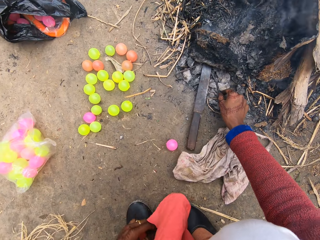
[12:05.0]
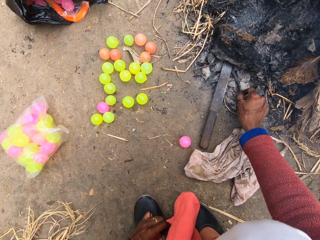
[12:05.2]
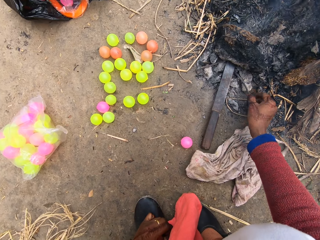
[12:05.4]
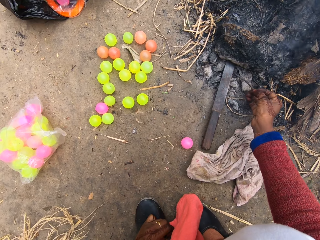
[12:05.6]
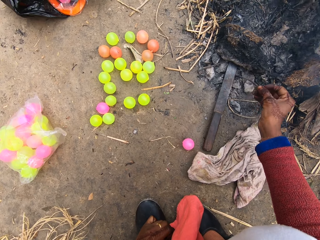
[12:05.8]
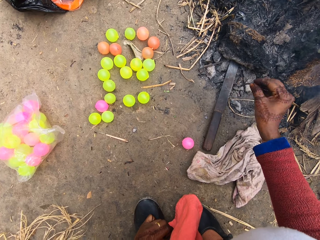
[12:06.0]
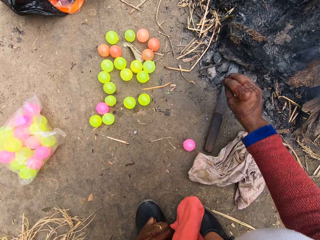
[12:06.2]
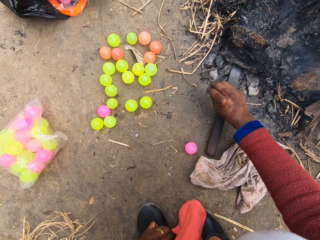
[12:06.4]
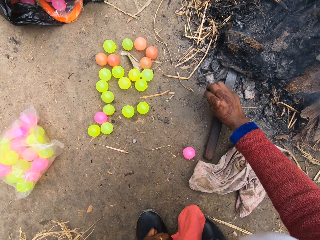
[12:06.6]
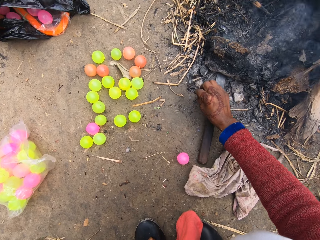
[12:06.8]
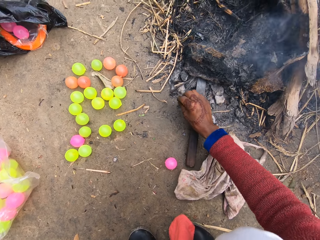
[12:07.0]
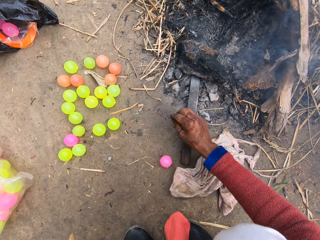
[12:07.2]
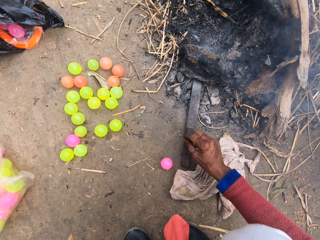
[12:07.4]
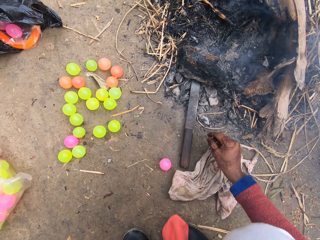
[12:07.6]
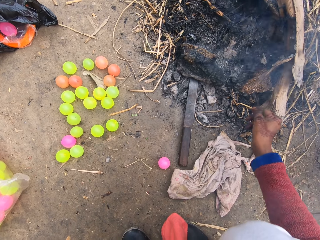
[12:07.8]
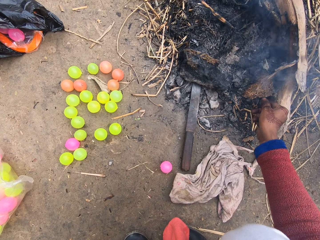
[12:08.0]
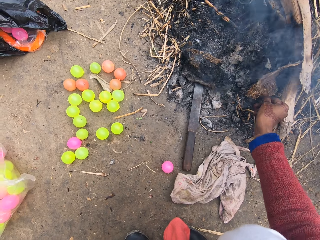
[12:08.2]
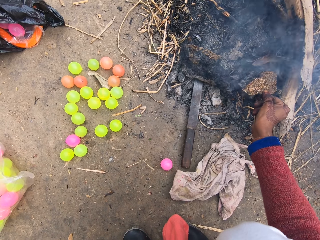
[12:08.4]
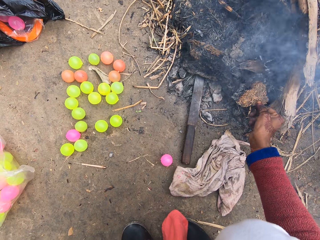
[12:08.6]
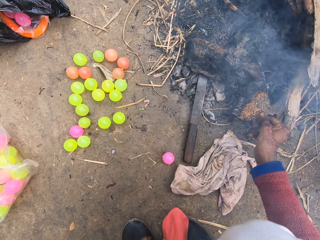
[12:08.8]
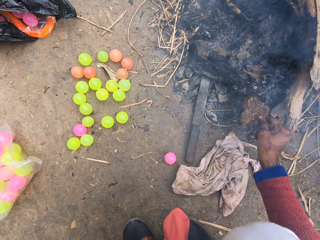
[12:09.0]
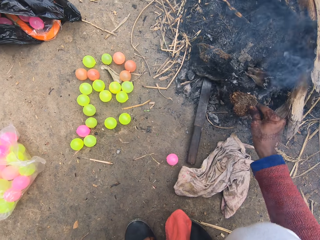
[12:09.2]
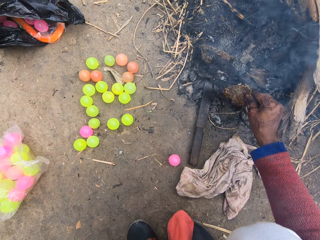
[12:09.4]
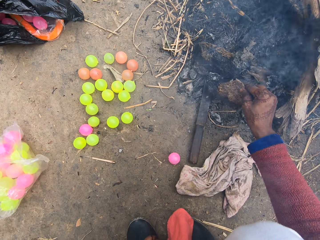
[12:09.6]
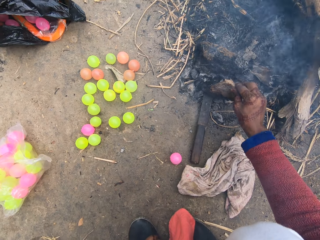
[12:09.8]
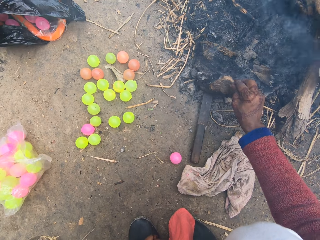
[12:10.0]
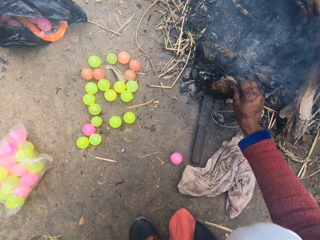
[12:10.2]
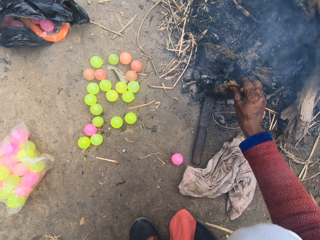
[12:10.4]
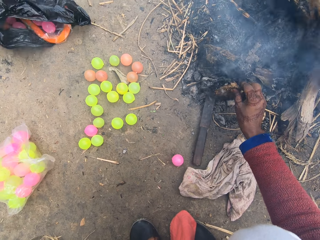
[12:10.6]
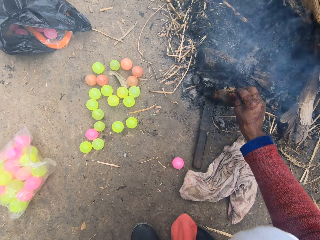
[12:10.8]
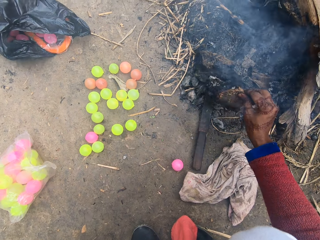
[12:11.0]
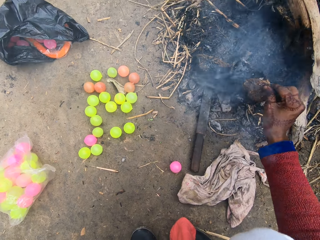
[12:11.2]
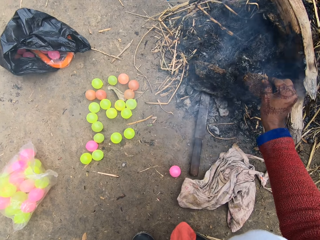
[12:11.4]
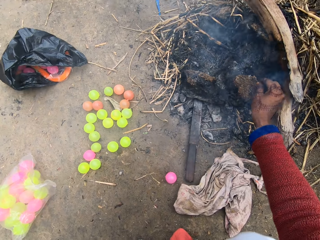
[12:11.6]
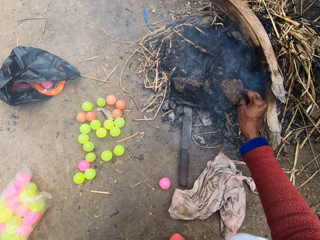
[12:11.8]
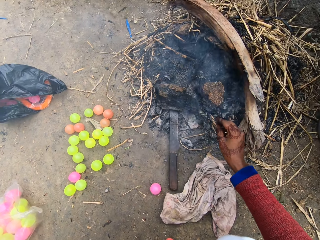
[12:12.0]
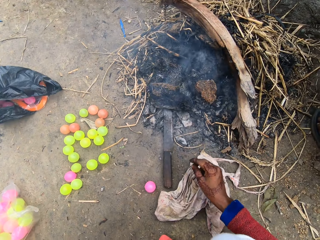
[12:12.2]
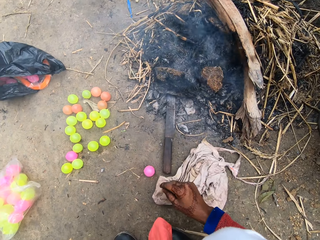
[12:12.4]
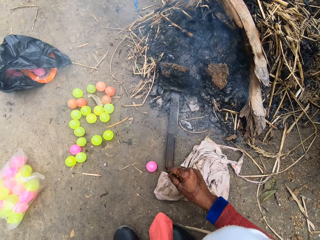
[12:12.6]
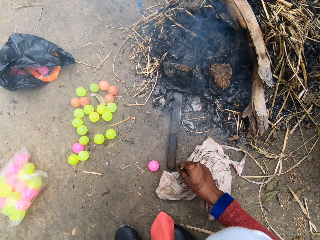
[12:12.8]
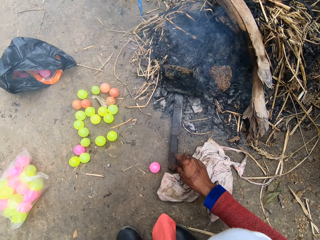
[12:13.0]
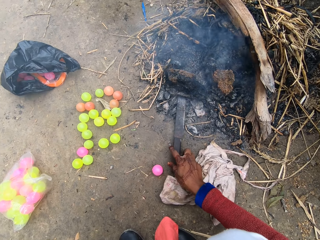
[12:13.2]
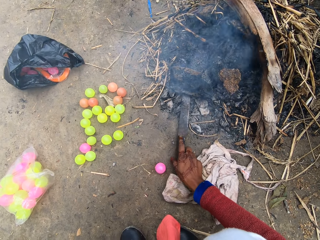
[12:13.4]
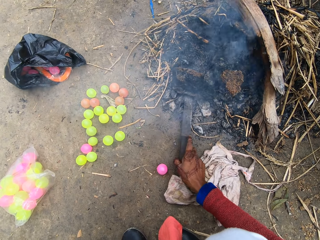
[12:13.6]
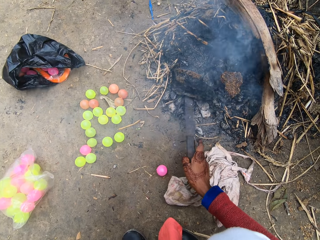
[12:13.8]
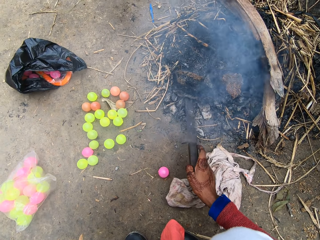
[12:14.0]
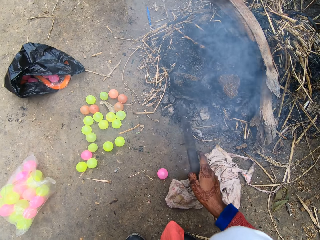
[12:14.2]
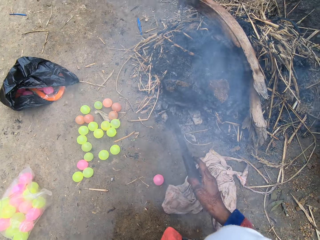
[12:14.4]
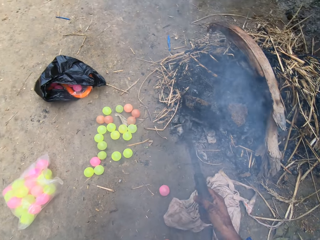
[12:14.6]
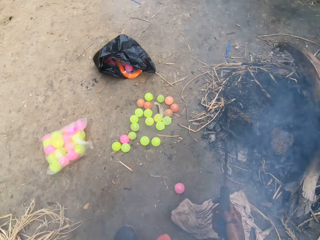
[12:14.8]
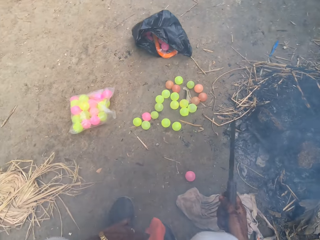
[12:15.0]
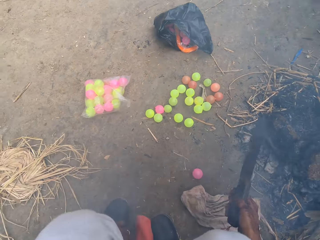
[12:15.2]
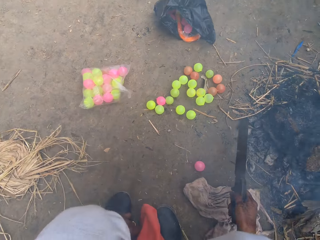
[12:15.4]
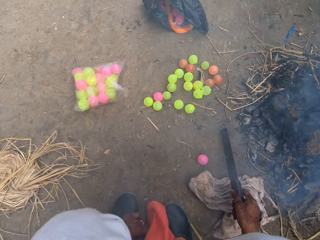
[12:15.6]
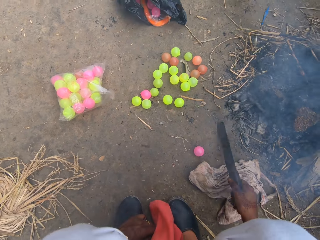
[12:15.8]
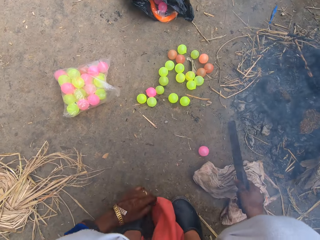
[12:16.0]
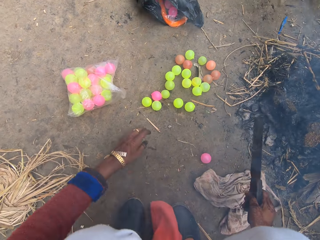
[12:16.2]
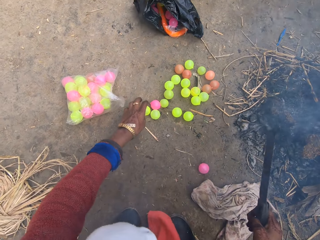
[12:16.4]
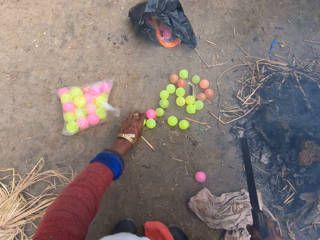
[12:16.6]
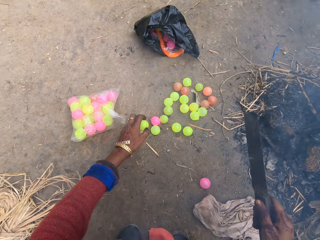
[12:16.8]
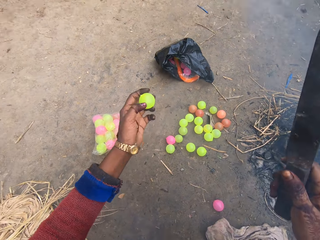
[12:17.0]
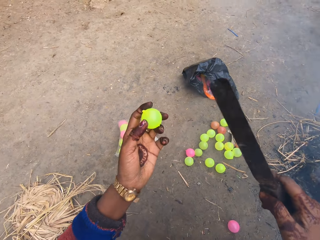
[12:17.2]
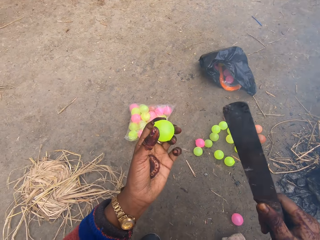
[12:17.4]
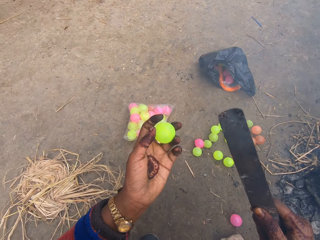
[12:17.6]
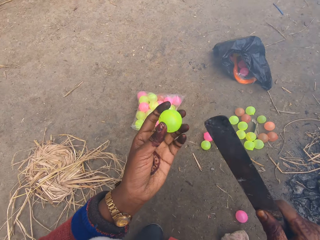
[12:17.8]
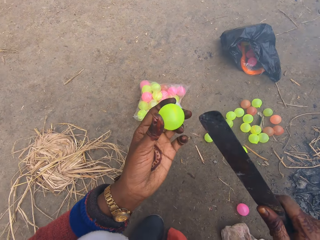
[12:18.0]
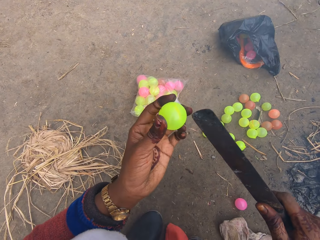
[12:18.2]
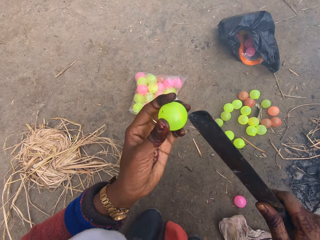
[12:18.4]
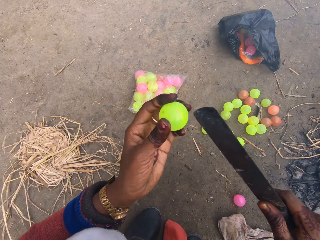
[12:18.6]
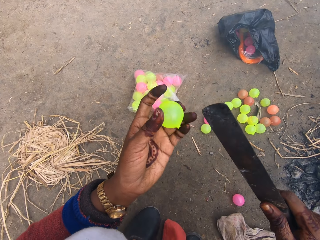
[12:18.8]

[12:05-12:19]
The camera wearer picks a hot nail. They put the hot nail in the fire. They pick a burning wood. They move a wood. They put the burning wood on the knife, and put the burning wood back in the fire. They pick up the hot knife from the ground. They hit the knife on the ground. They pick up a plastic ball from the ground.

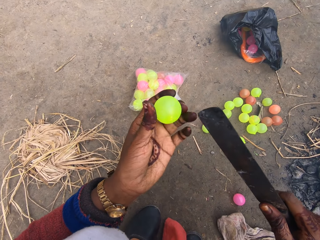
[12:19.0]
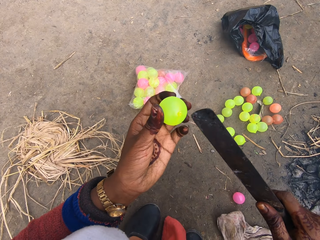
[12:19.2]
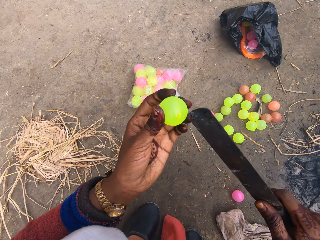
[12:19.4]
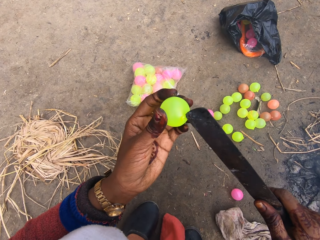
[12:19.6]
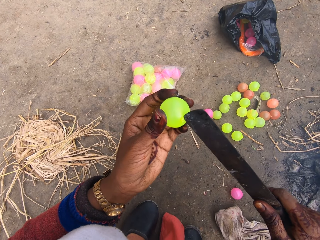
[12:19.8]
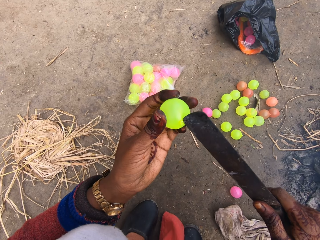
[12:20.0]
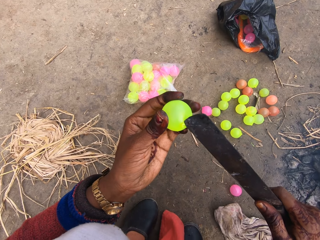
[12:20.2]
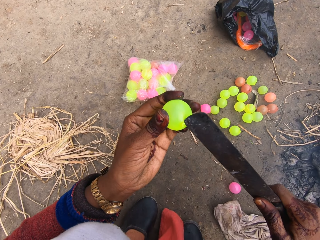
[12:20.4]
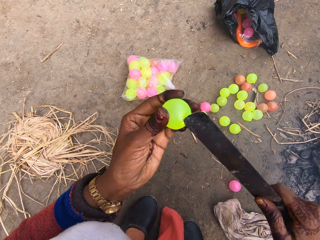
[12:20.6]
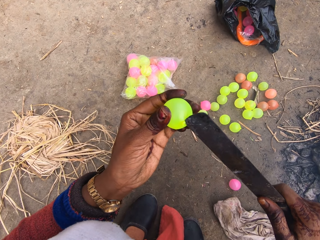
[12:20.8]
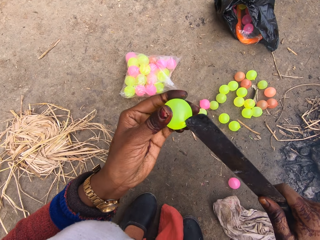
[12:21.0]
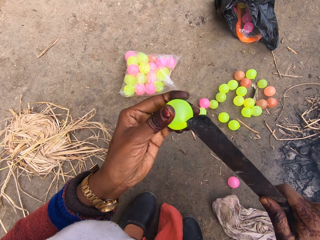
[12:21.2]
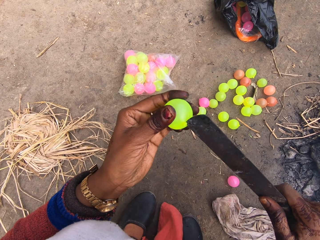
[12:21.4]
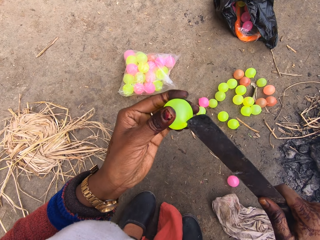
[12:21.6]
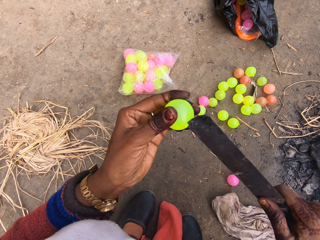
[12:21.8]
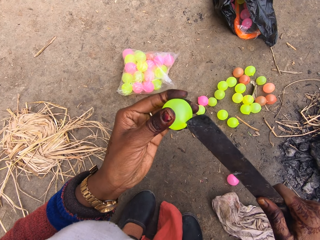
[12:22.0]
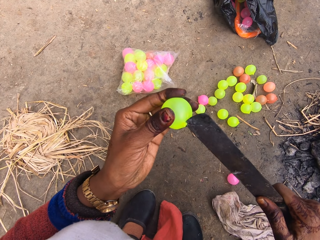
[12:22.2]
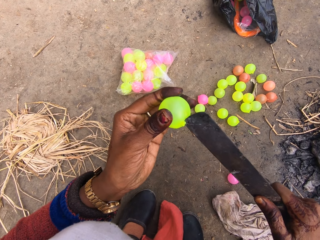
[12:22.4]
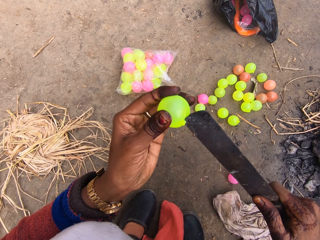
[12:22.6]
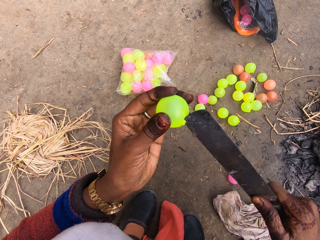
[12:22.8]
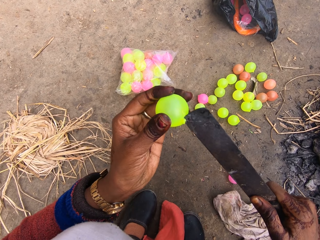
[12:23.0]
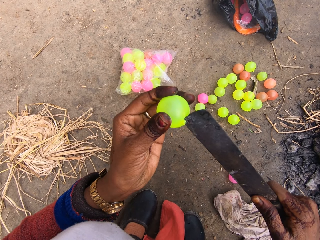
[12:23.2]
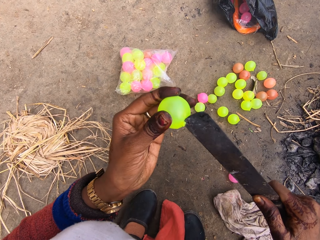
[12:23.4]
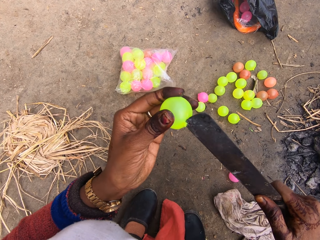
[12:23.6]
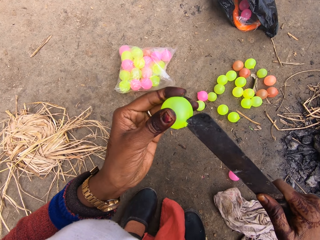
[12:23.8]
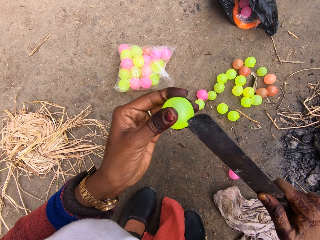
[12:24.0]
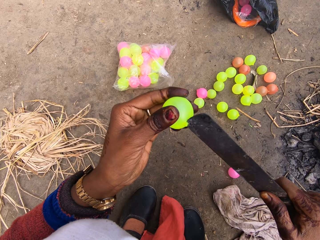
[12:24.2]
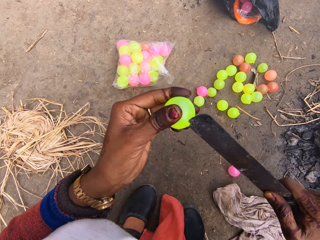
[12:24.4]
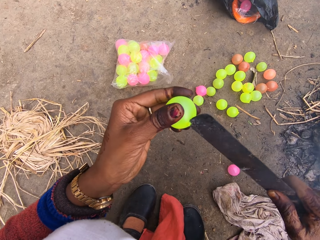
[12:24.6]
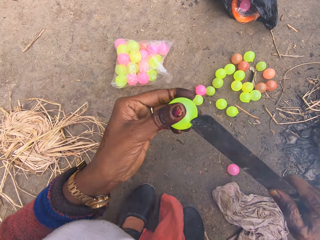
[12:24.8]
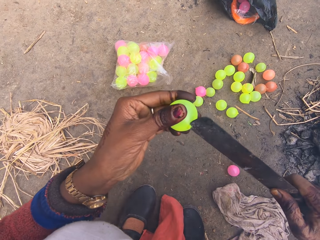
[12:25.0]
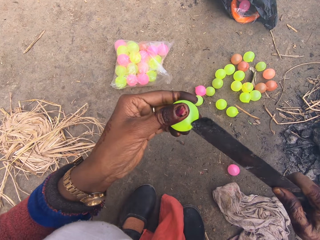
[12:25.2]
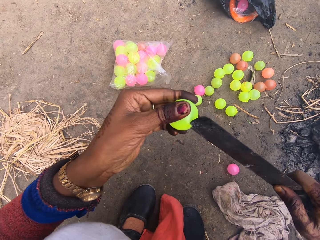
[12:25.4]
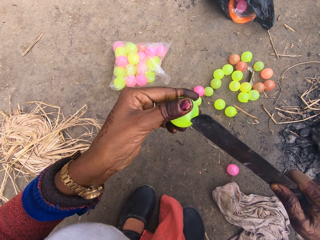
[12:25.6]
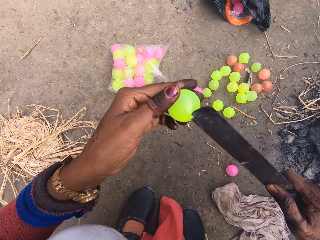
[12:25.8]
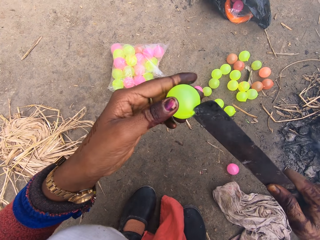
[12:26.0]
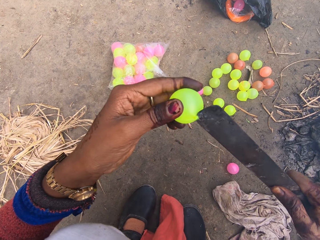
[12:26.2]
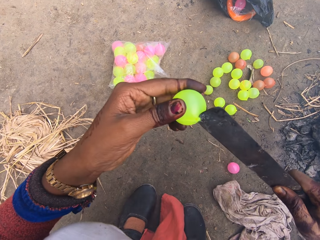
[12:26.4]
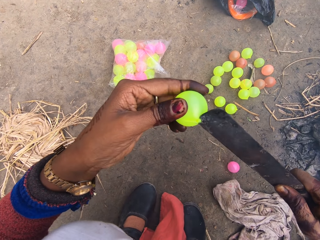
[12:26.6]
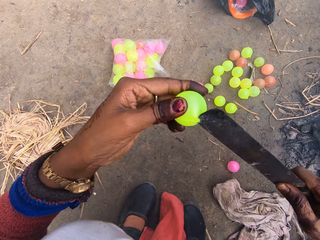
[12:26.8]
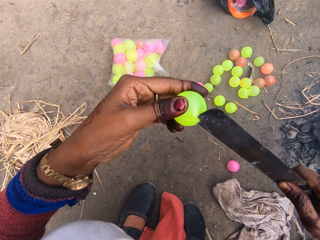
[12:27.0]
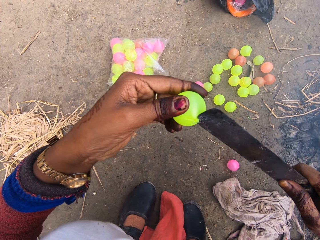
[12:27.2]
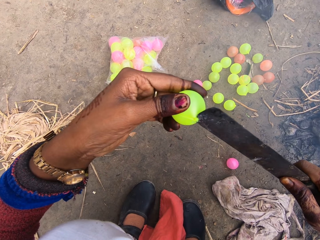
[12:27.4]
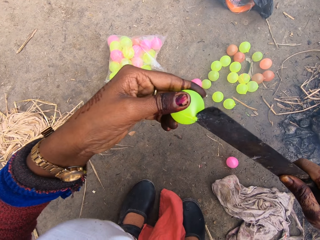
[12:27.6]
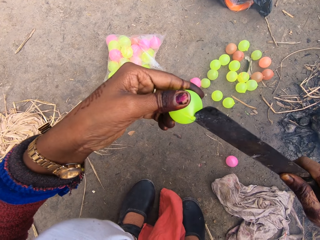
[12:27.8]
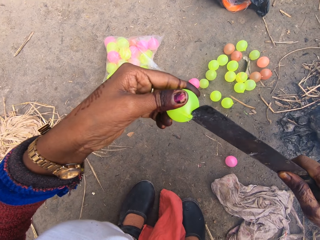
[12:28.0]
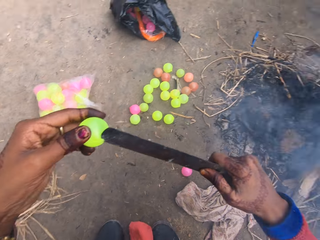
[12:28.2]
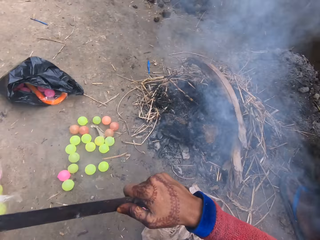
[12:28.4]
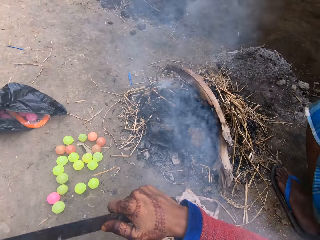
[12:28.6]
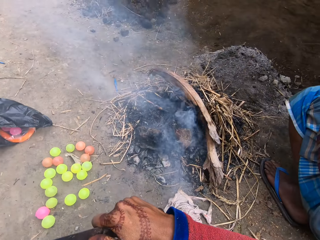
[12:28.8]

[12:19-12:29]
The camera wearer makes a hole on the ball with the hot knife. They cut the ball with the knife.
